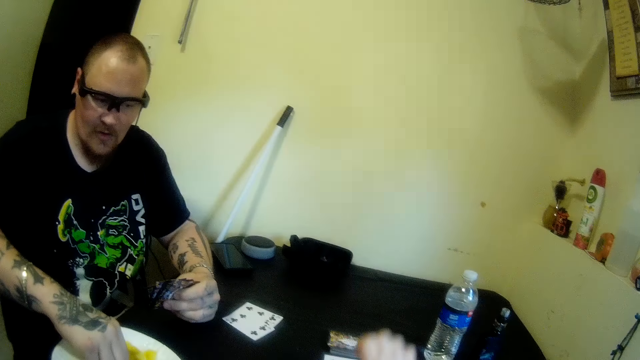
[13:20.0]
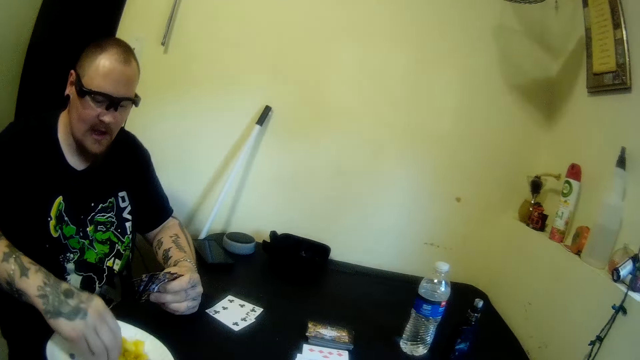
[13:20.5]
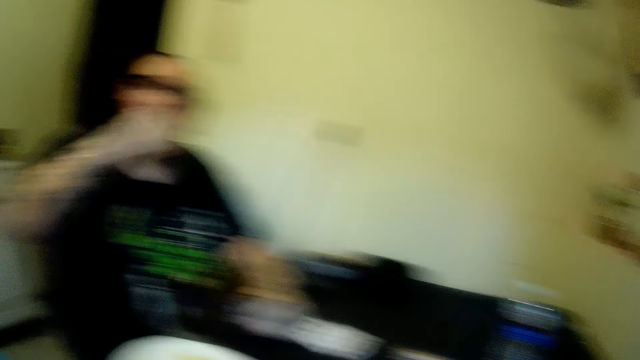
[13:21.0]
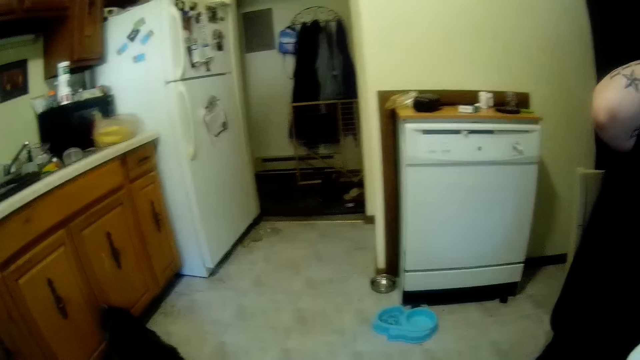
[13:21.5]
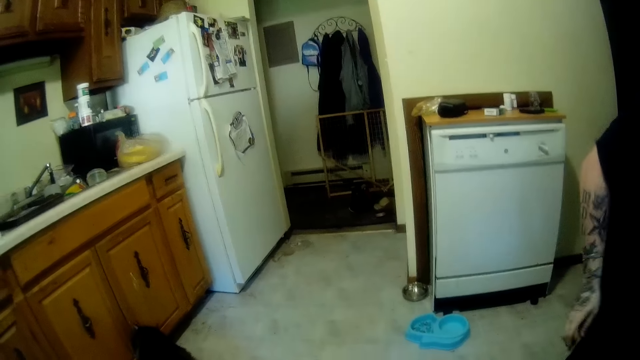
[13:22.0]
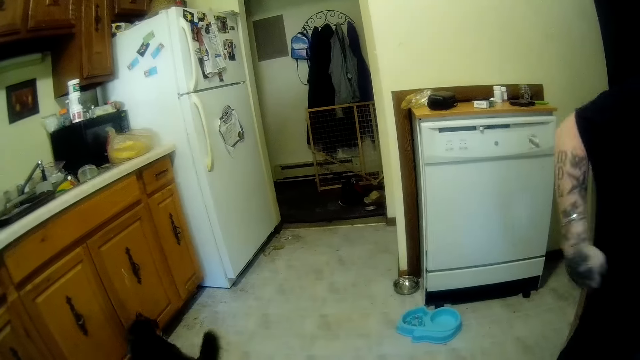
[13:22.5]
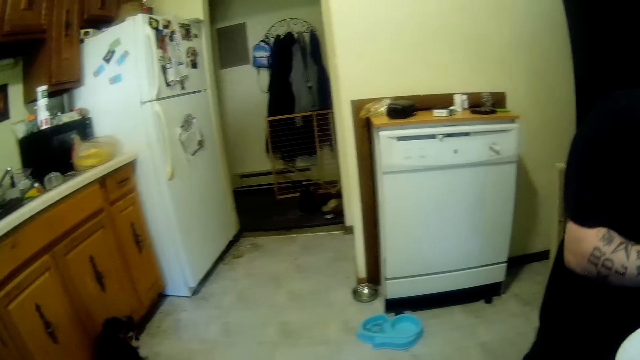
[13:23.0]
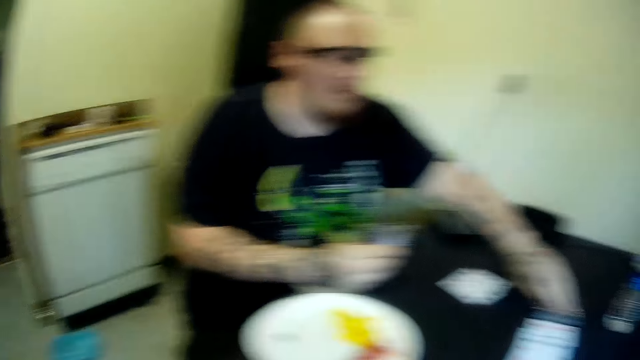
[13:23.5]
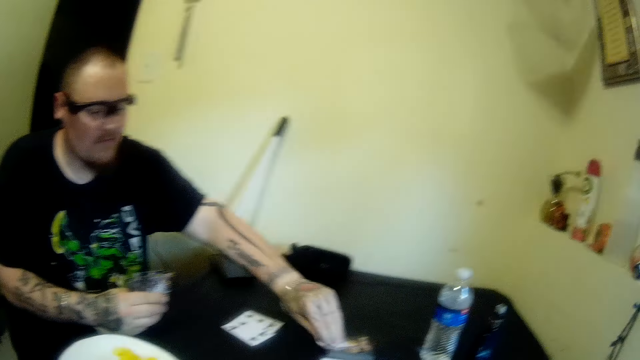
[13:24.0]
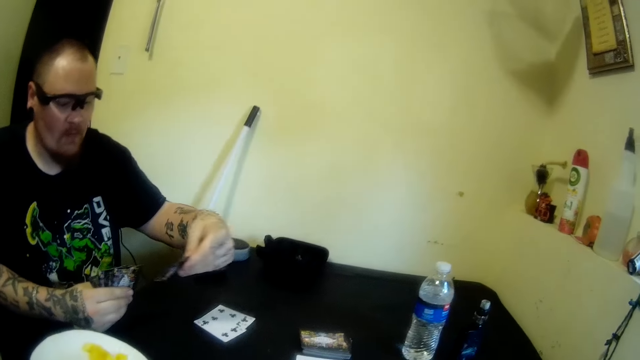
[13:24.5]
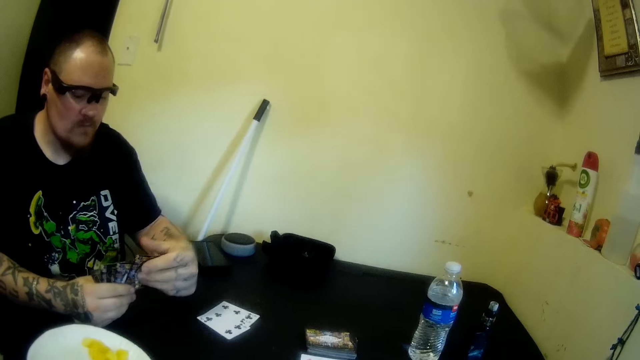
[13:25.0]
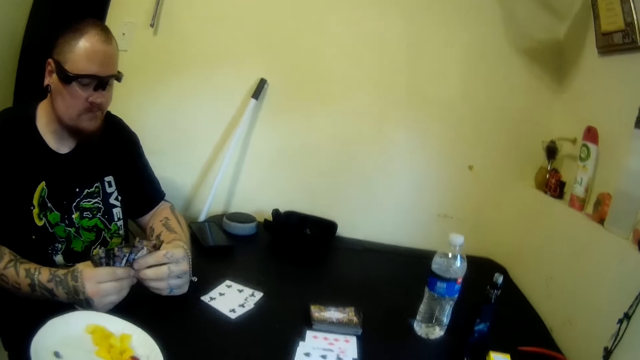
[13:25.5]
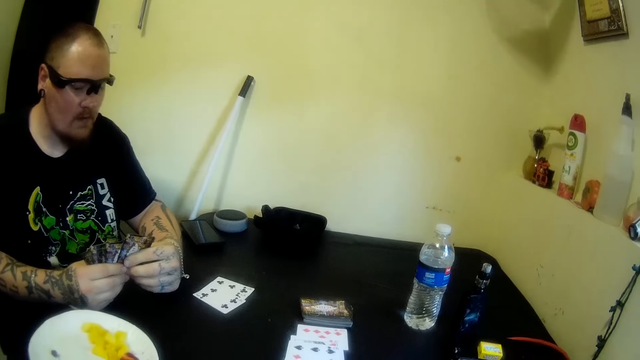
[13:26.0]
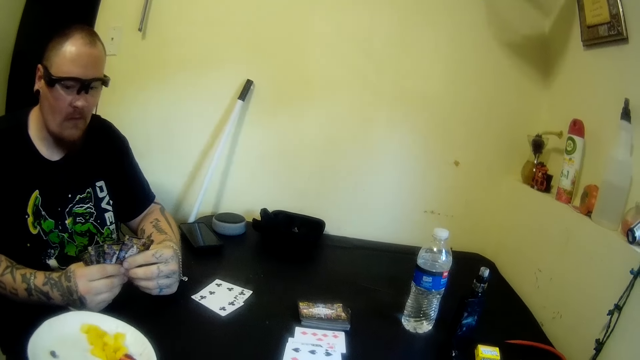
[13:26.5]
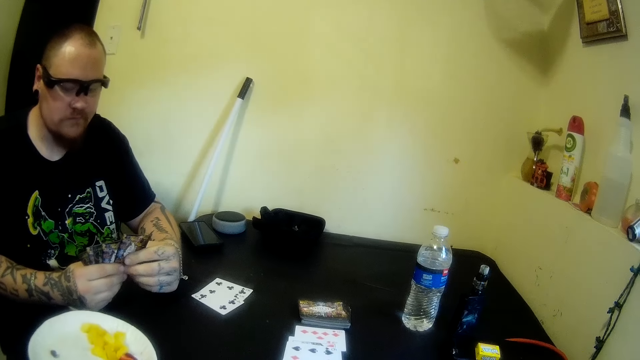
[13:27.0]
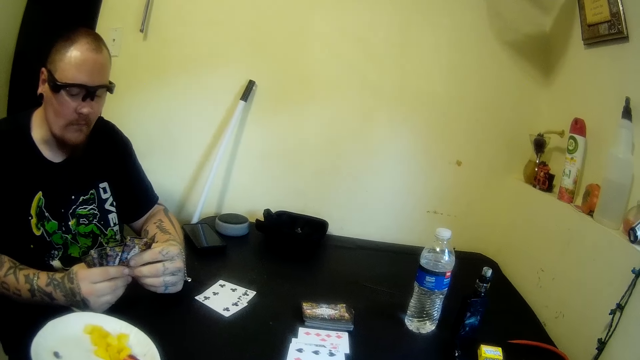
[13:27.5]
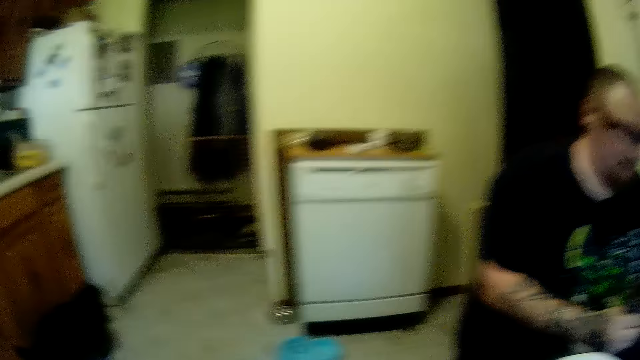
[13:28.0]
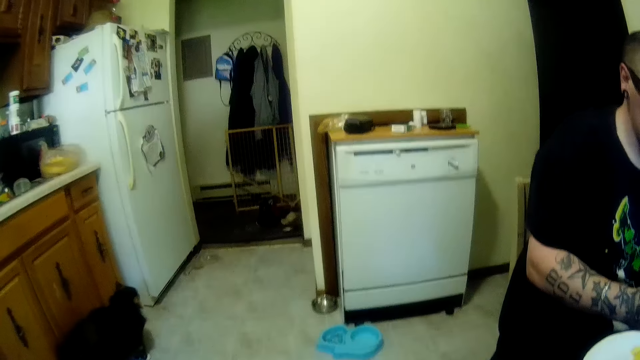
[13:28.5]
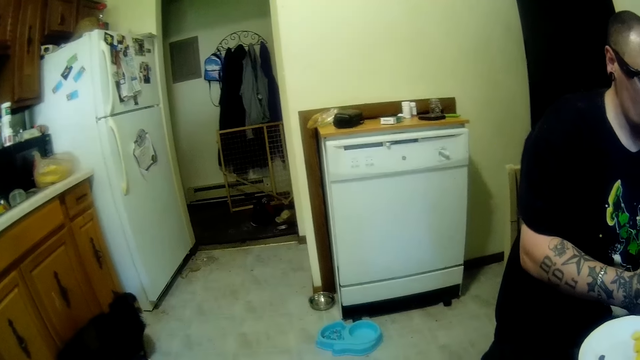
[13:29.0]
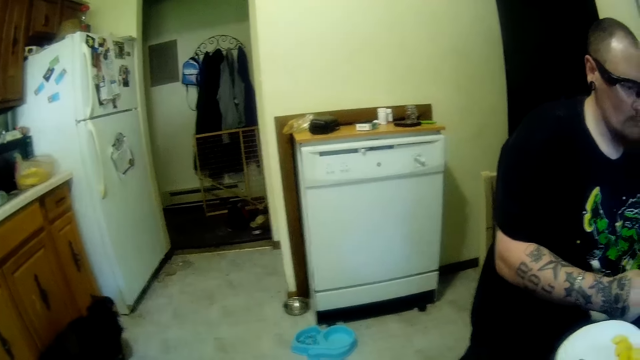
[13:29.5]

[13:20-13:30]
The camera wearer puts the card on the table. A man puts the black berries in his mouth with his right hand. He eats the fruits. The camera wearer looks at the fridge. The man picks a card from the table with his left hand. He holds the card, and looks at the card. The camera wearer looks at the fridge.

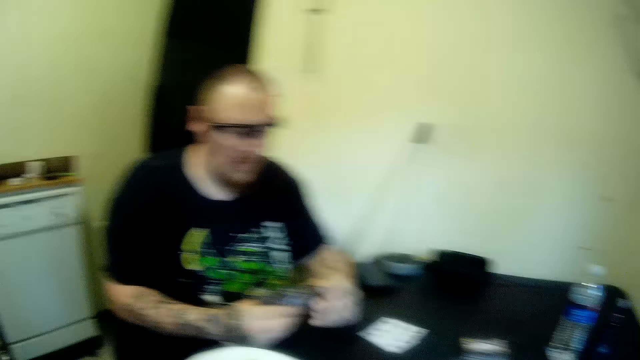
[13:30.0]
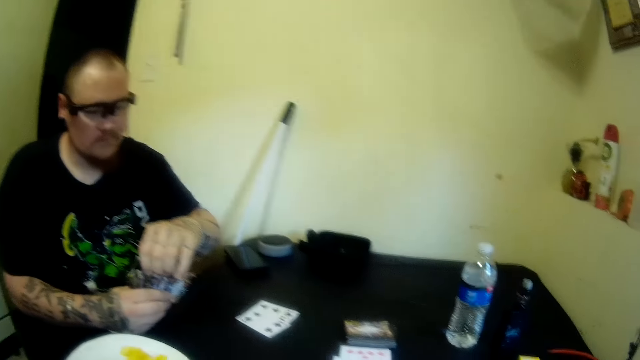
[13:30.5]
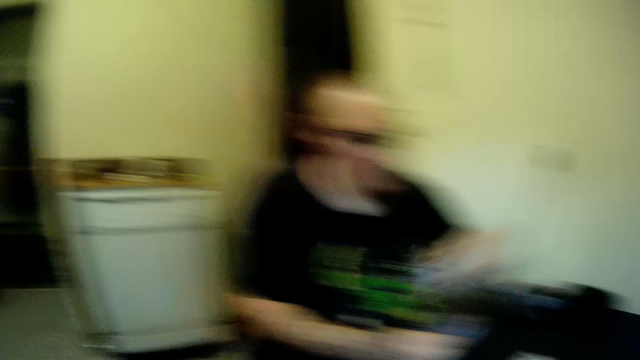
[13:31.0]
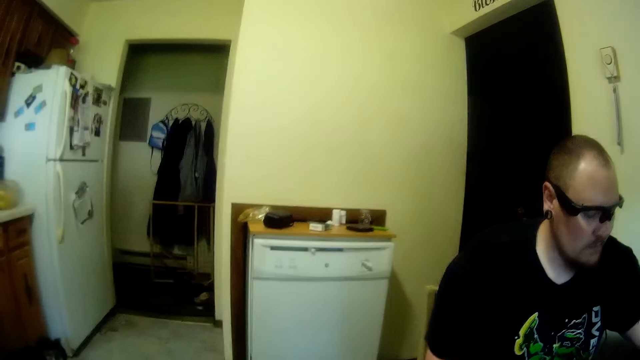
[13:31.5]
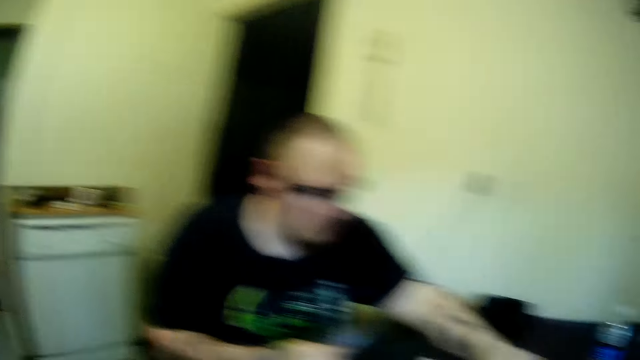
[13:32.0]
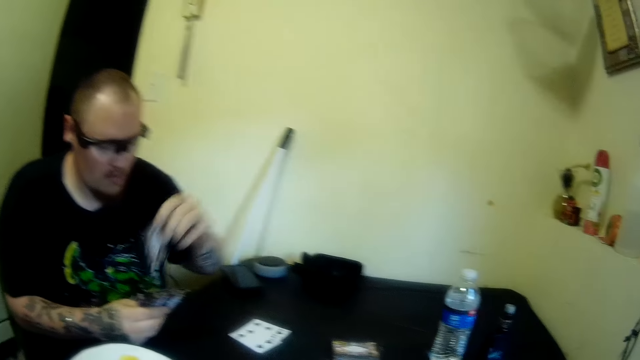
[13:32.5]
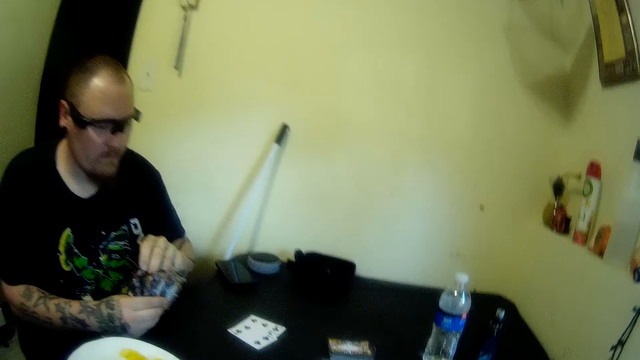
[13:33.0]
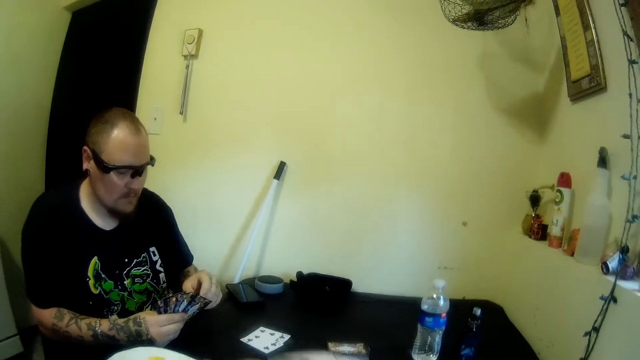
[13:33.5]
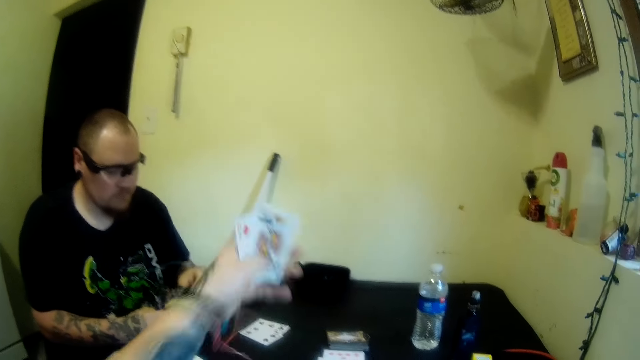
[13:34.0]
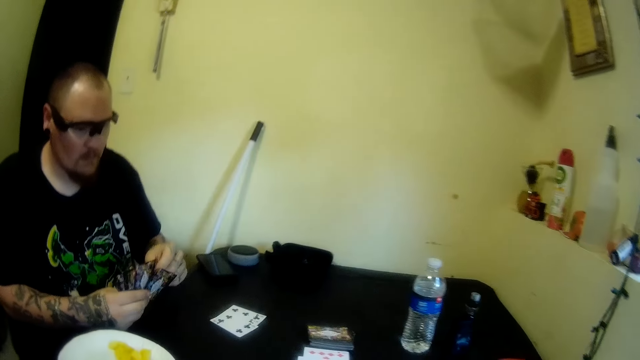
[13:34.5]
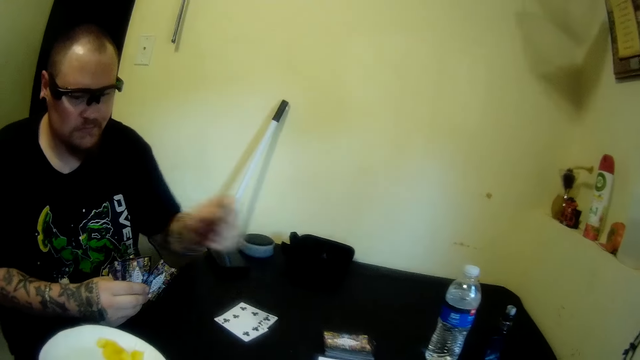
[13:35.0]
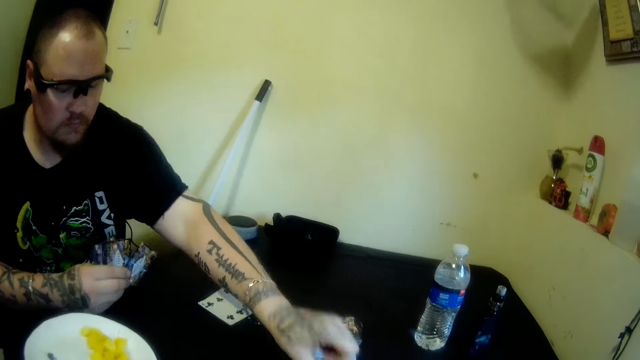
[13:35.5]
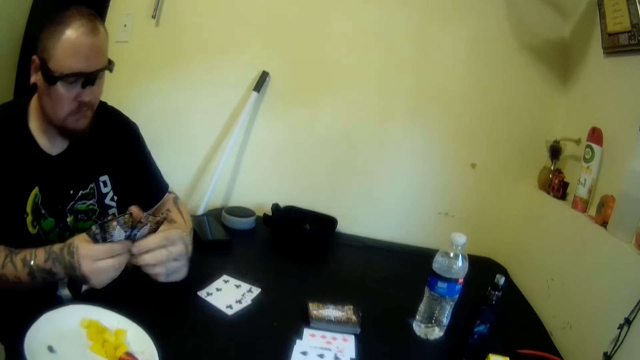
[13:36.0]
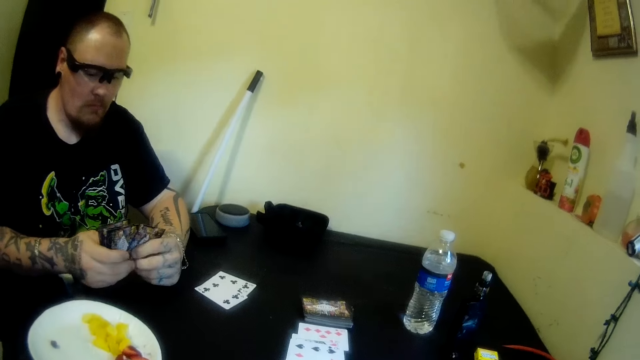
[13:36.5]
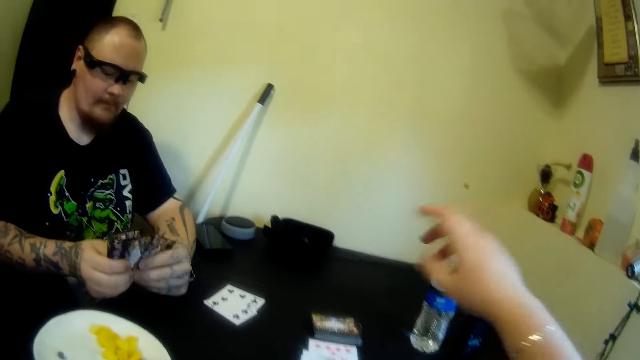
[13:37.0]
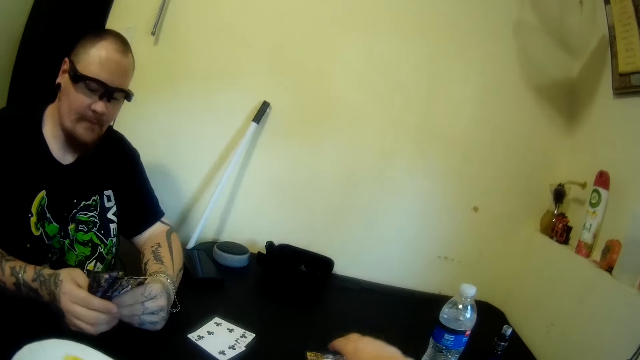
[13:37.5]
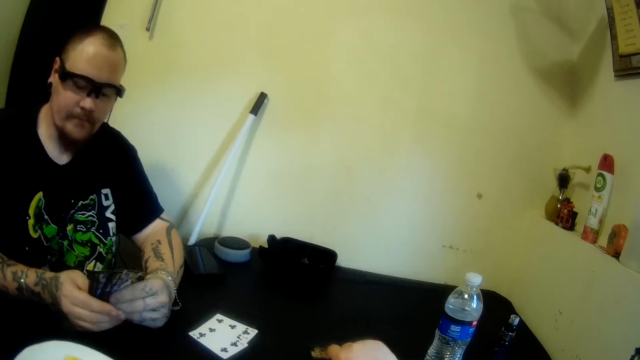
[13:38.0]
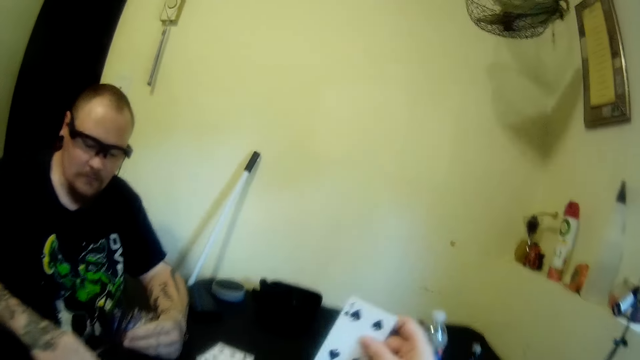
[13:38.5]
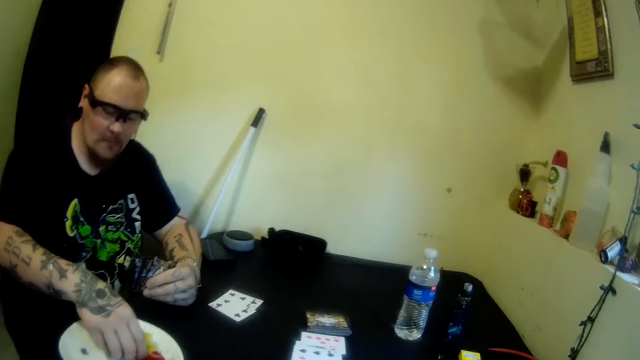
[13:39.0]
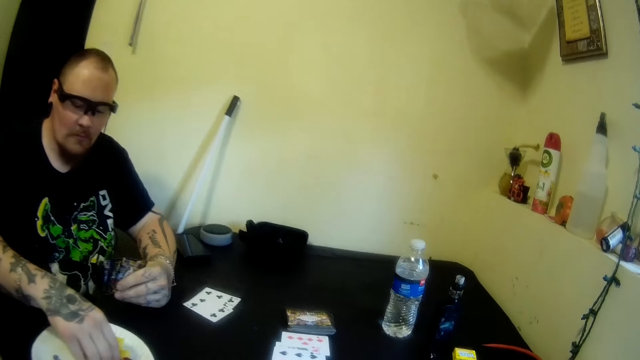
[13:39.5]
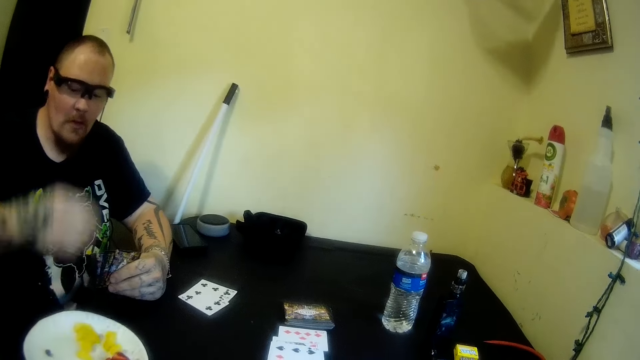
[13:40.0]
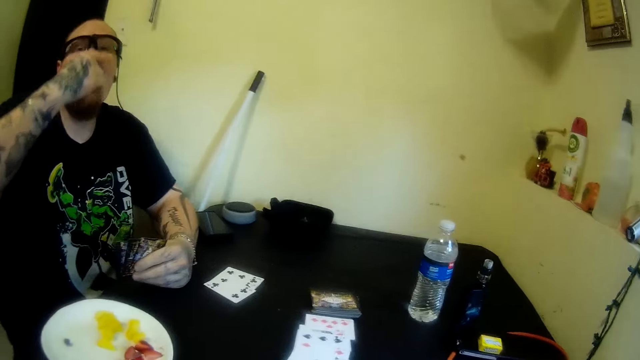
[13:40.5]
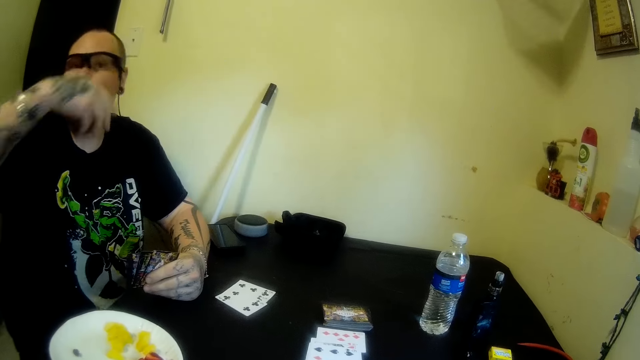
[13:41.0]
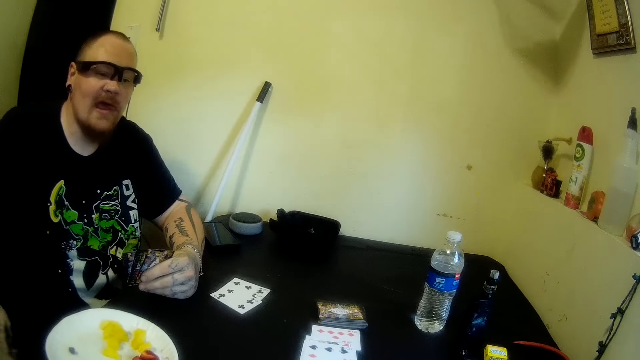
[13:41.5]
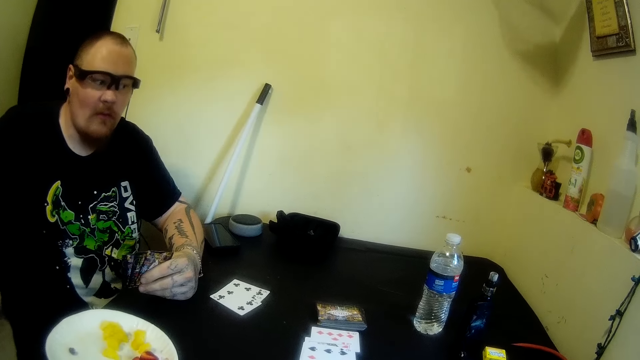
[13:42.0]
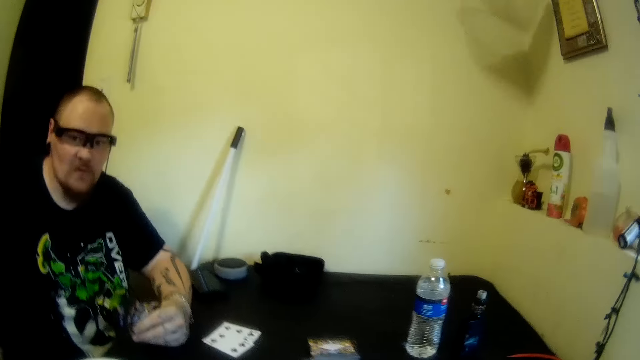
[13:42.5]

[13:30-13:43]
A man picks a card. The camera wearer looks at the fridge. The man holds the cards. The camera wearer moves the hand. The man drops the card on the table with his left hand. He holds the cards. The camera wearer picks the card from the table with her right hand. She holds the card. The man picks black berries from the plate on the table with his right hand. He eats the fruits. He puts the black berries in his mouth with his right hand.
